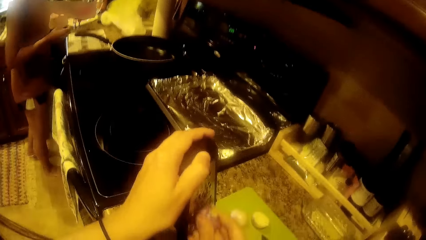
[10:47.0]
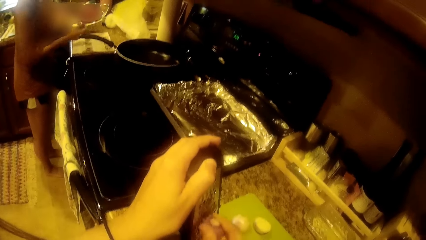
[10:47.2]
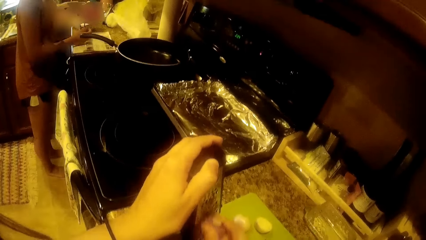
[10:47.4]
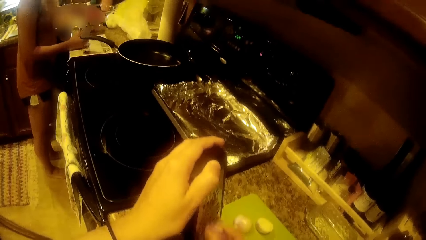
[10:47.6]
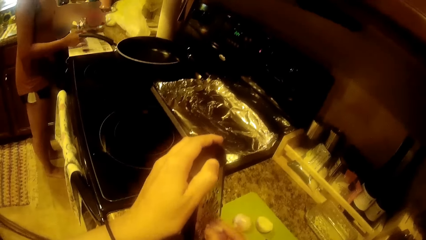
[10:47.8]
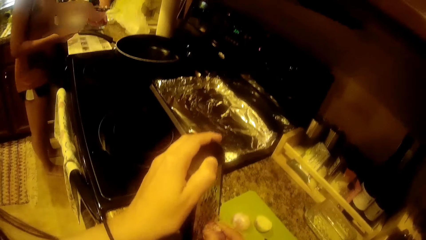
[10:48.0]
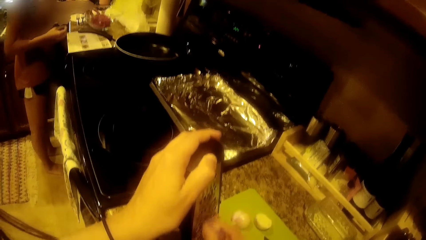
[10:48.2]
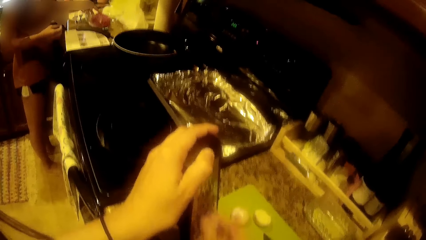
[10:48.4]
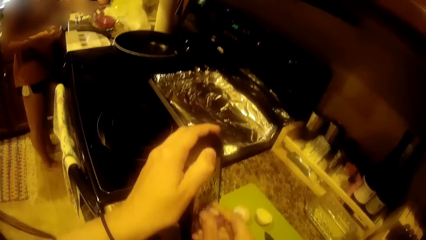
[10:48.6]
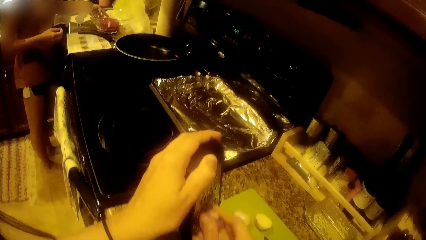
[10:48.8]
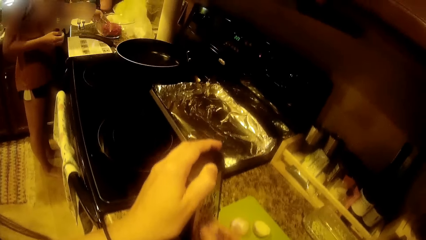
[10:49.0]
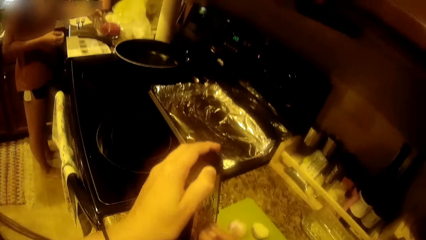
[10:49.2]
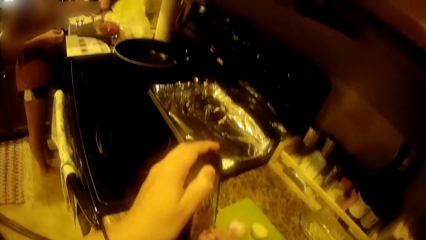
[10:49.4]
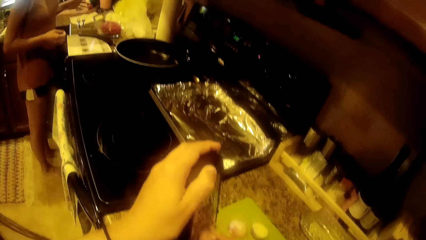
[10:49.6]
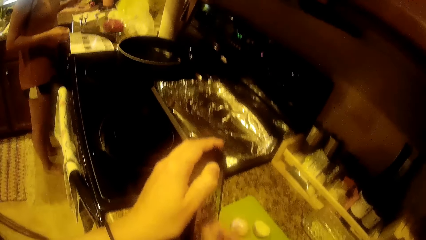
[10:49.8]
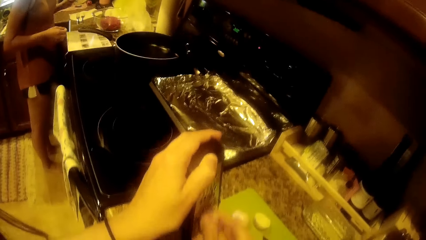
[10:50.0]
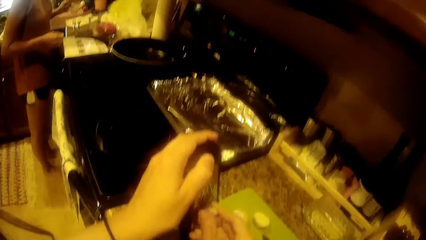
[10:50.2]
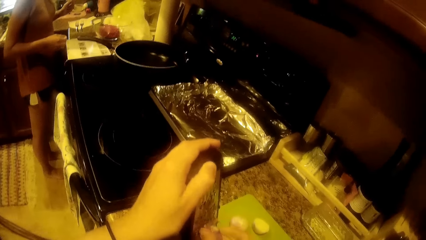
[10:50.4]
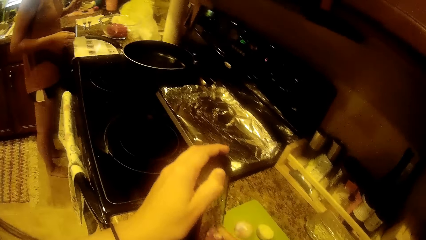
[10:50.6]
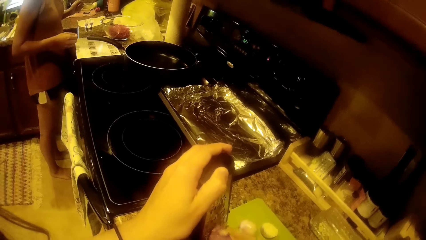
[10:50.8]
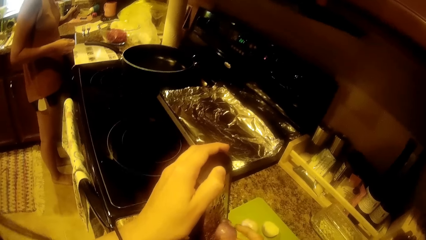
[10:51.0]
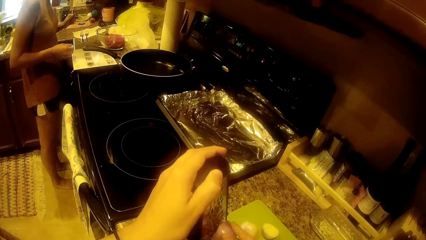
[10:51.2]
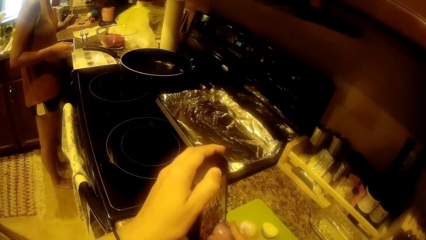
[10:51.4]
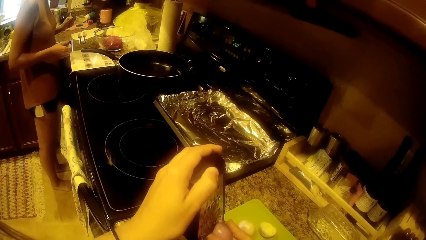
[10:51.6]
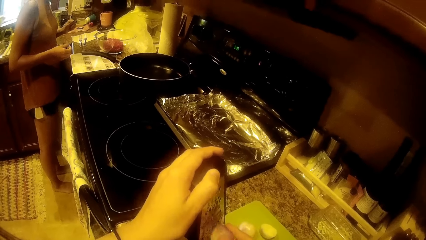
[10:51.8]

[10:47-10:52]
The woman moves the bowl with meat. The woman drops the bowl on the table.

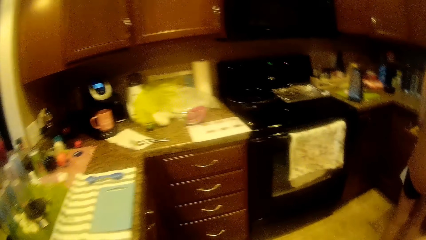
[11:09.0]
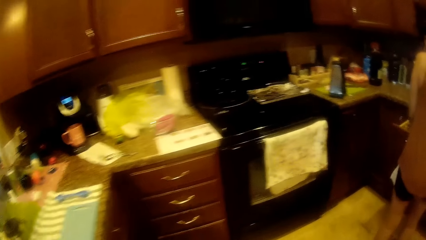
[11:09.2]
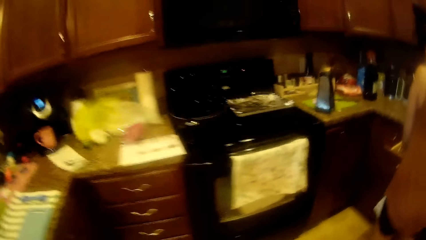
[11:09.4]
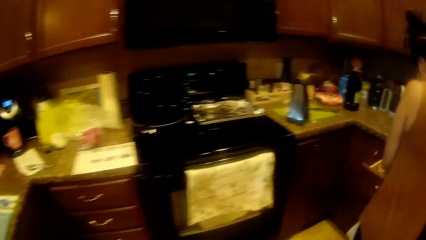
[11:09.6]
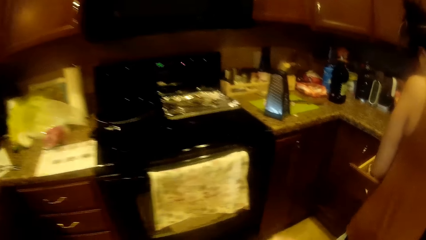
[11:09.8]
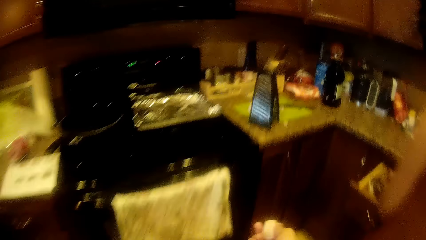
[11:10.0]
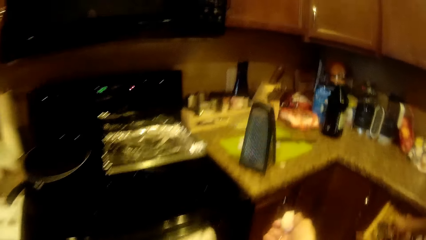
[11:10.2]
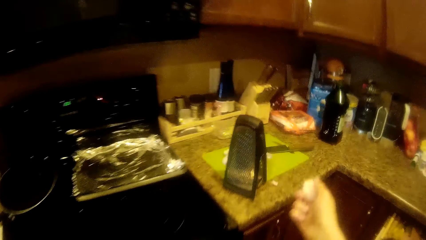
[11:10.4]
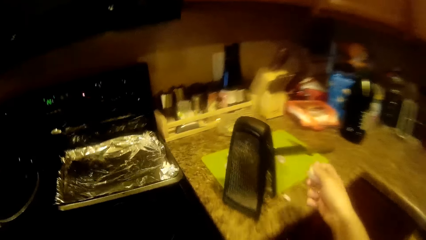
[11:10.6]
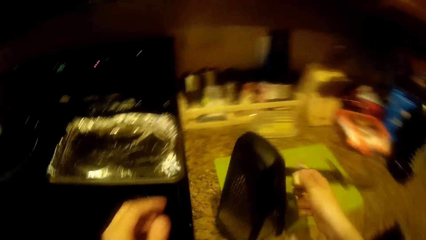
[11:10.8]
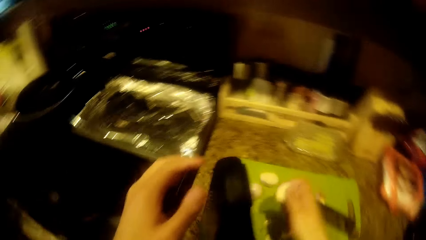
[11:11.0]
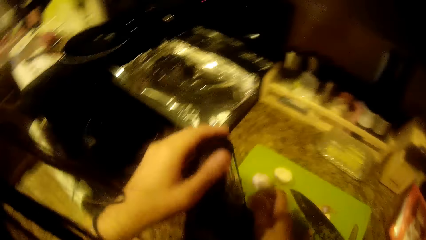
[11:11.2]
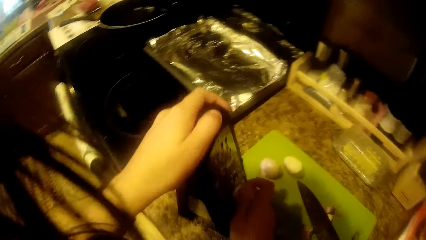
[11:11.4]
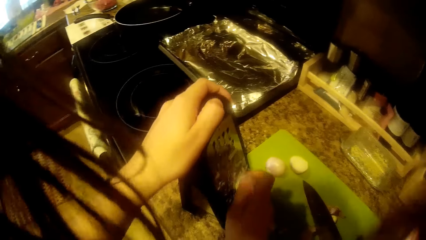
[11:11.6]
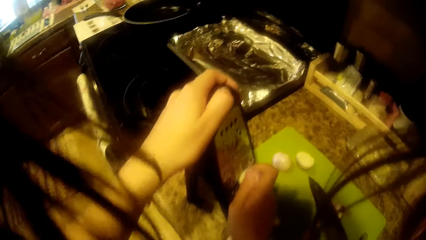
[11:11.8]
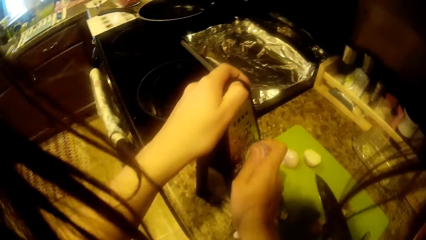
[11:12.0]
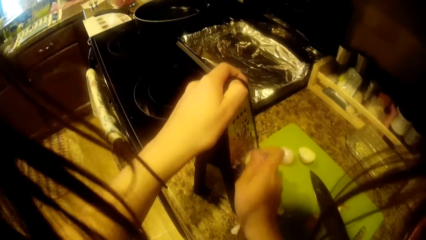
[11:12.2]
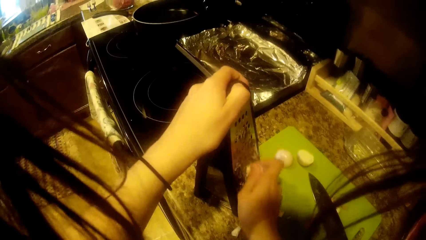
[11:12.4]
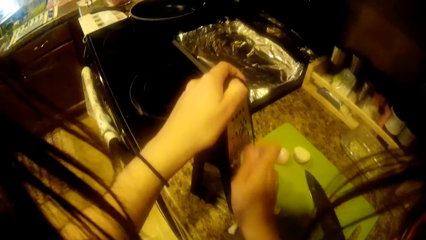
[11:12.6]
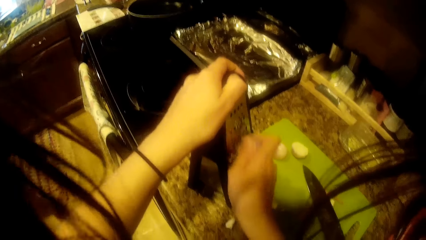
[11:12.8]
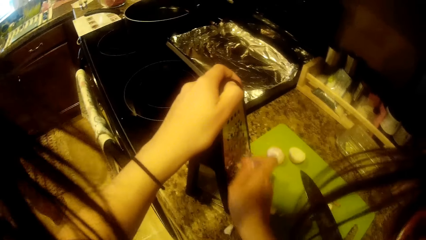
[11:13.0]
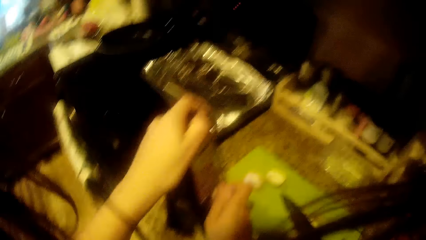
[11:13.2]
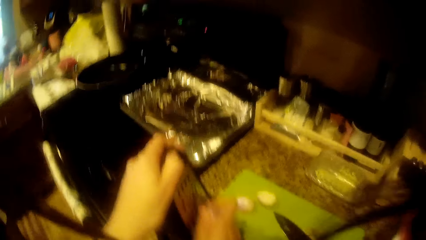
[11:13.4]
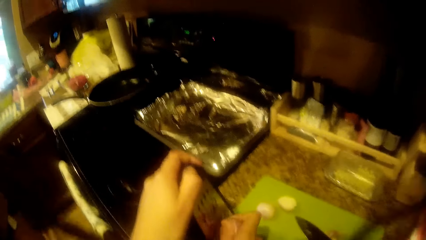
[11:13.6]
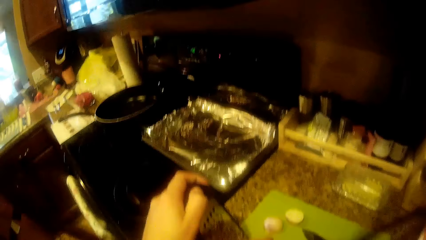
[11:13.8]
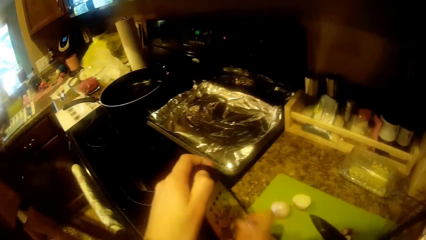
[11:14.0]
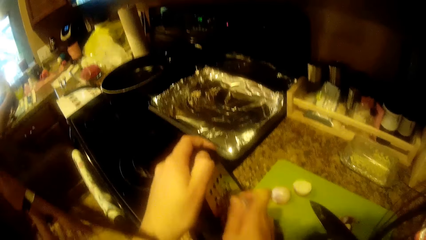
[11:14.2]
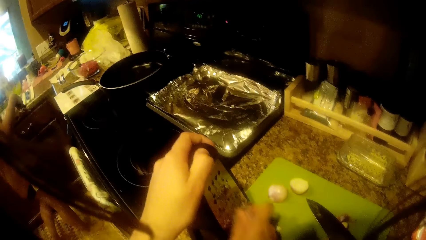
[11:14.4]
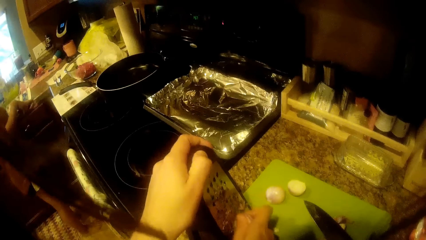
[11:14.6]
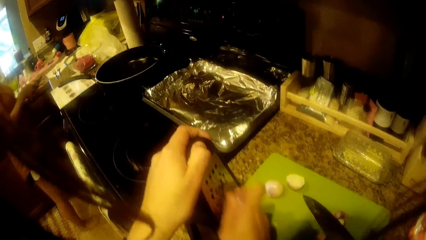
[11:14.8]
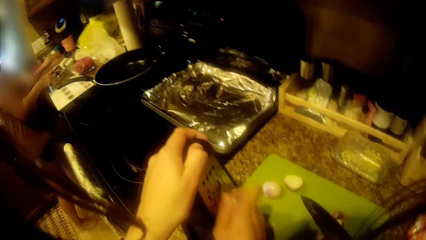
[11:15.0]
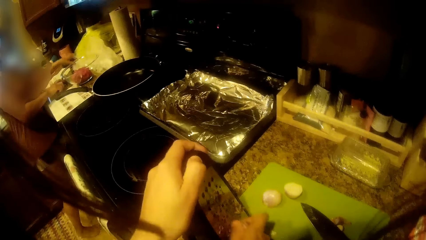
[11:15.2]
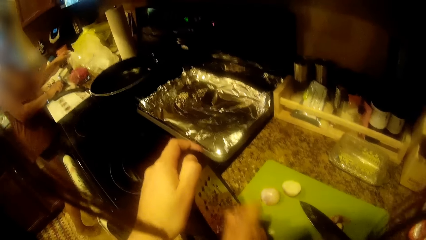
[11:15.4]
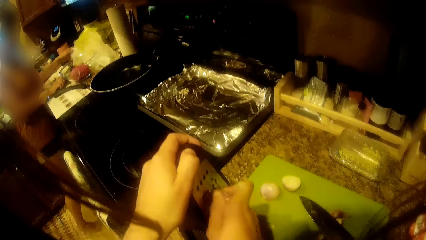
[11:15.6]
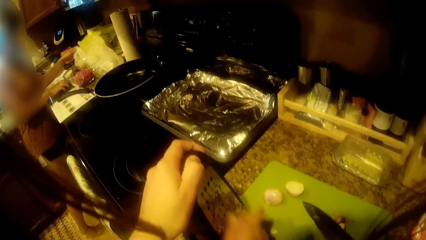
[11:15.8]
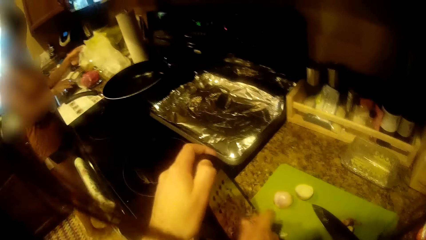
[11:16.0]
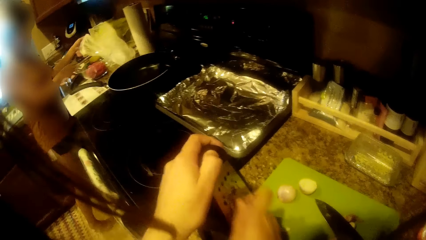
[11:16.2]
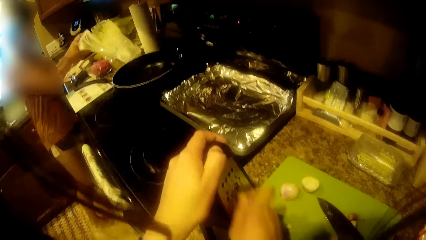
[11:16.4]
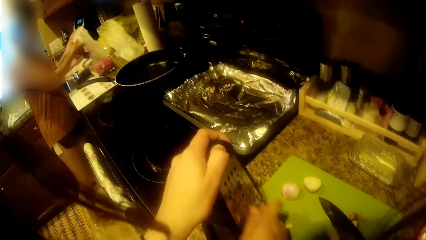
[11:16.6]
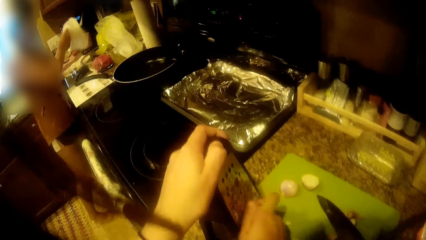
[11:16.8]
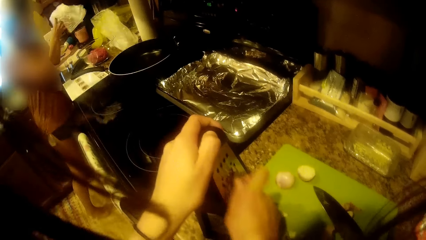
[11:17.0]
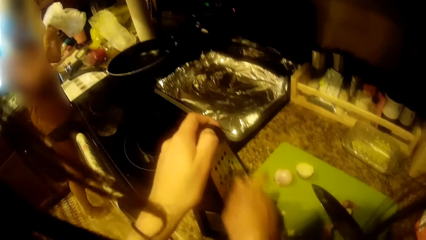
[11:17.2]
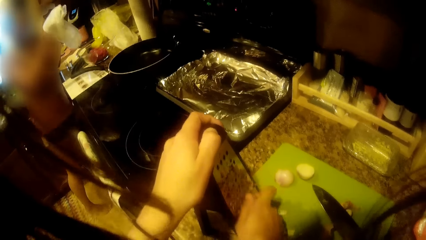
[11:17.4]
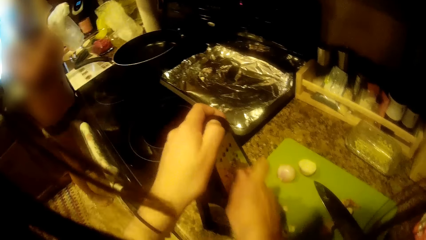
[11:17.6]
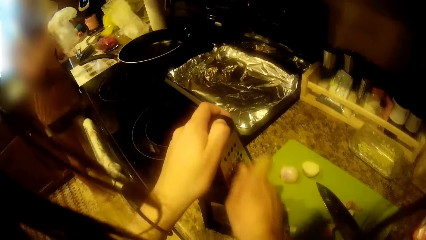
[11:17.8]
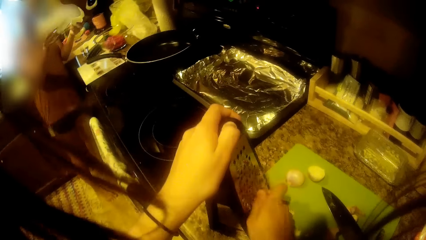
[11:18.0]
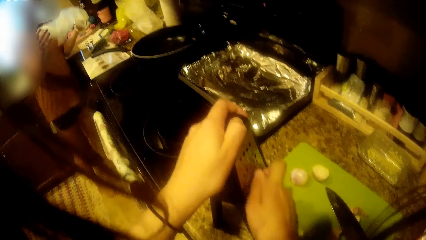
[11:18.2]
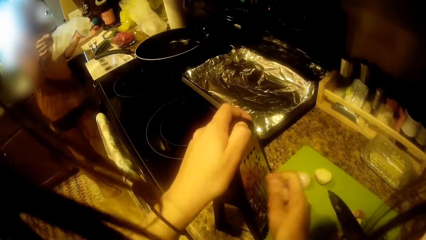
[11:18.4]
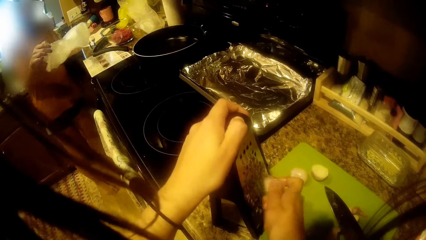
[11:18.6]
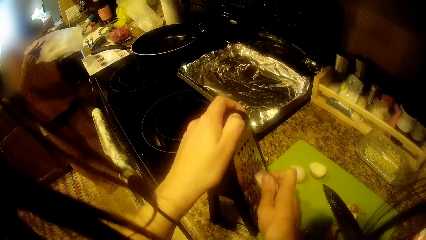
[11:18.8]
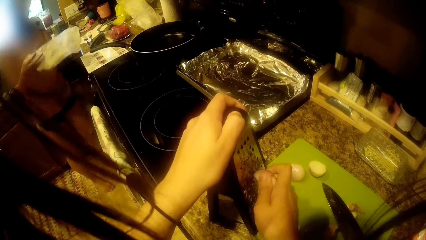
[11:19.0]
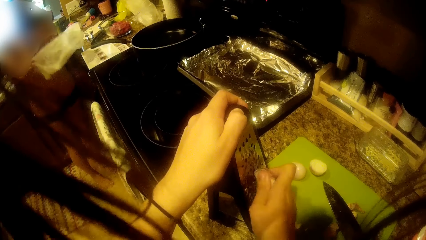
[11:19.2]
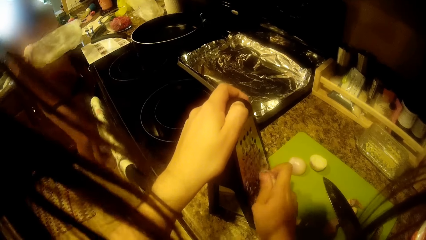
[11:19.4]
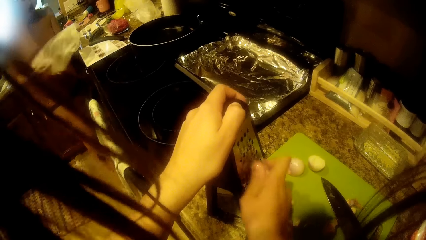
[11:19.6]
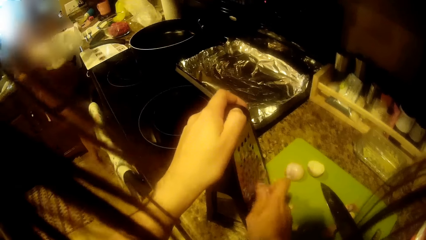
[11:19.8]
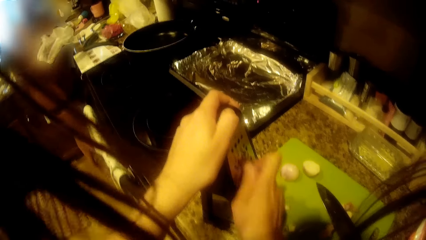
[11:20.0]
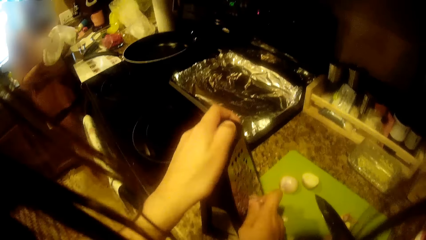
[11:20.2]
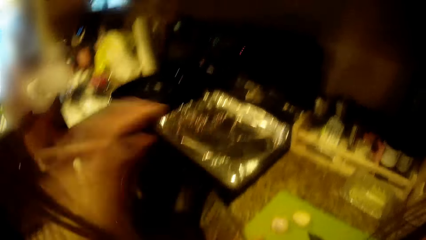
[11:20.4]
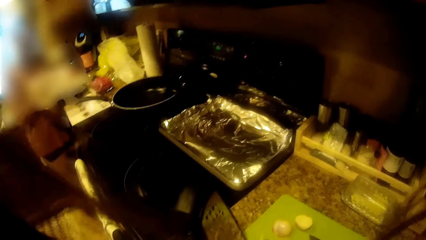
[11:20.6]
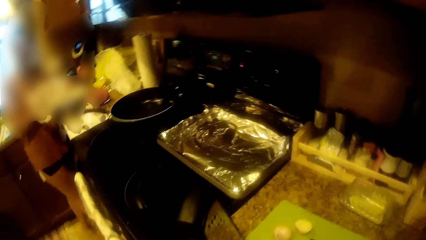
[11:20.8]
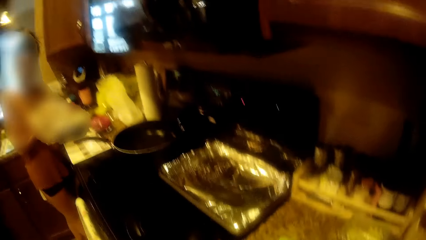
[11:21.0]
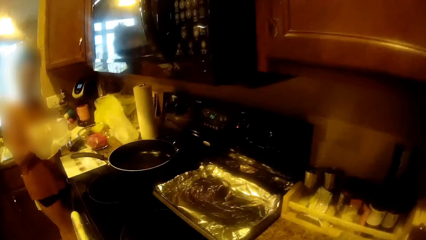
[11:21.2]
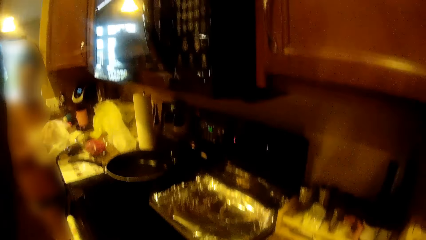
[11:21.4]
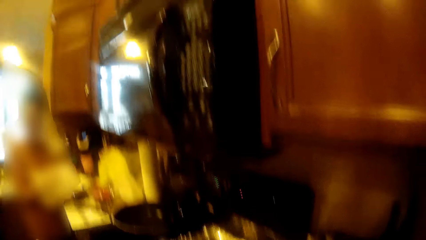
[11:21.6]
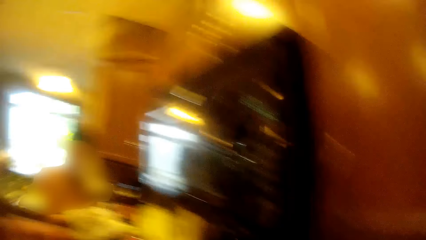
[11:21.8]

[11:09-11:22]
The camera wearer holds the grater in her left hand. She grates the onion in her right hand on the grater. The woman walks around the room and drops a plate on the table. The woman picks up a nylon bag or paper from the table with her left hand. The woman opens the nylon bag with both hands. The camera wearer converses with the woman. The woman removes garlic from the paper. The camera wearer pushes back her hair.
